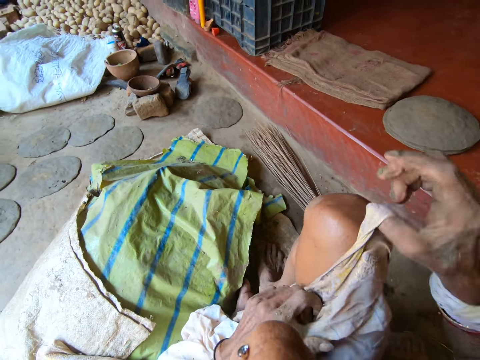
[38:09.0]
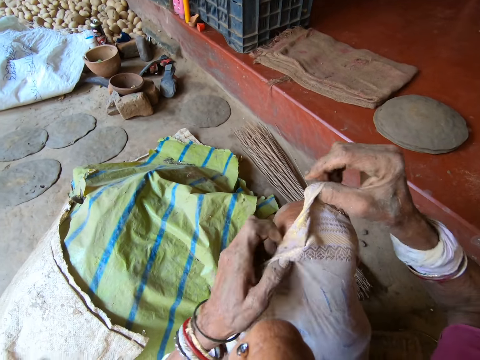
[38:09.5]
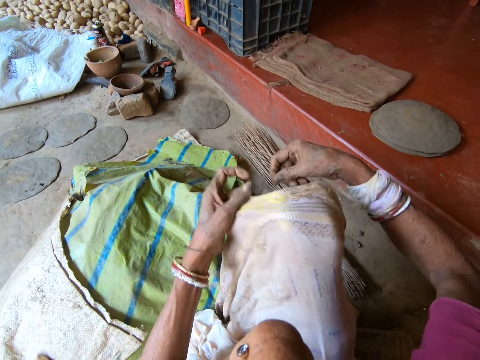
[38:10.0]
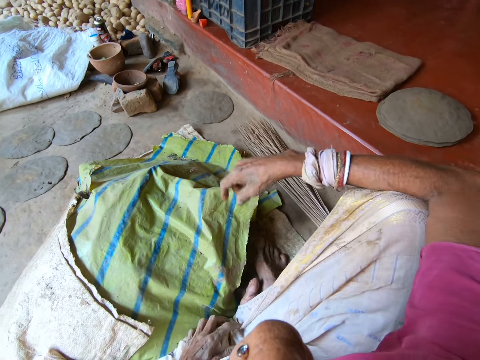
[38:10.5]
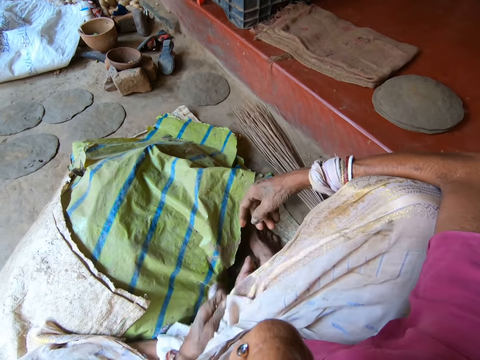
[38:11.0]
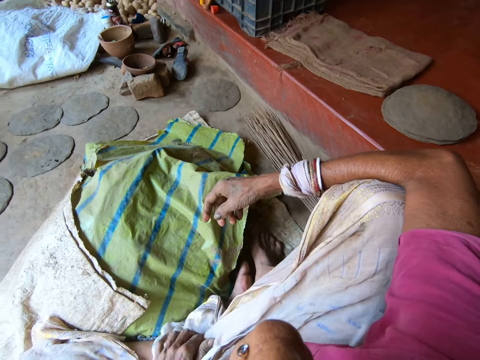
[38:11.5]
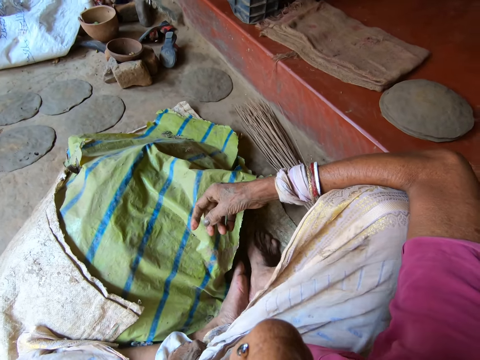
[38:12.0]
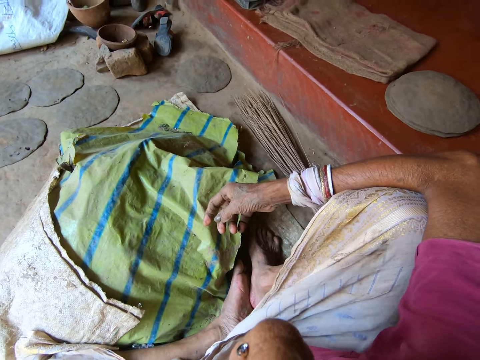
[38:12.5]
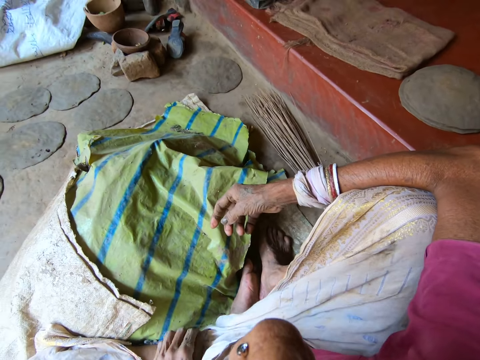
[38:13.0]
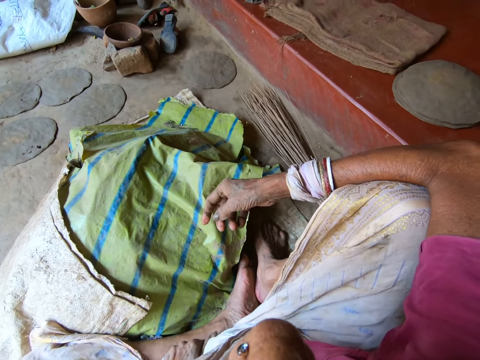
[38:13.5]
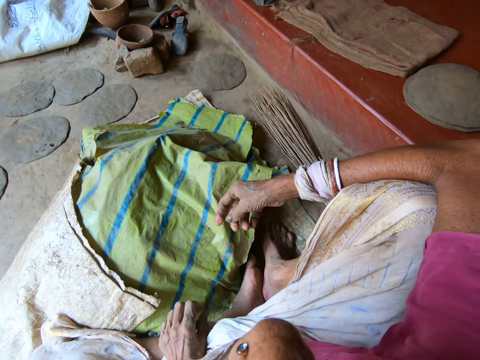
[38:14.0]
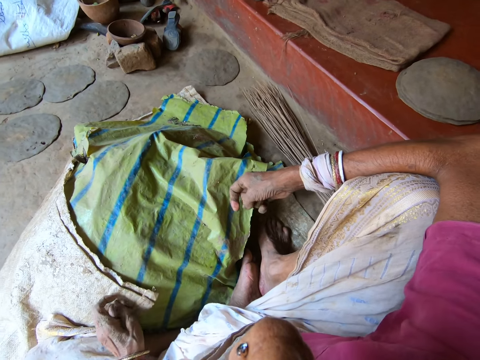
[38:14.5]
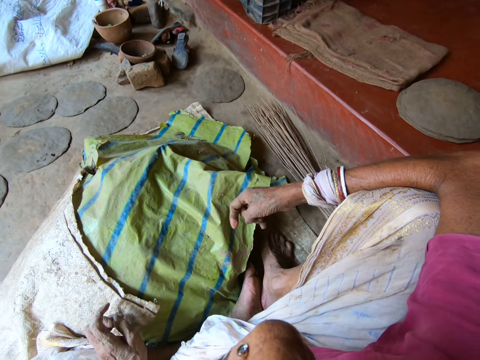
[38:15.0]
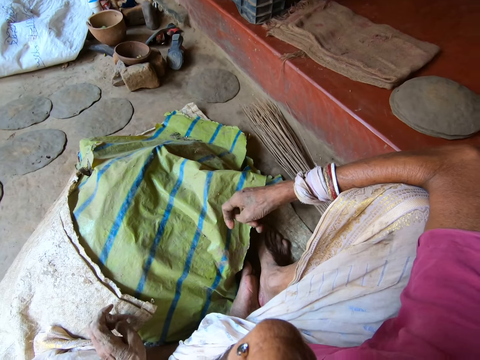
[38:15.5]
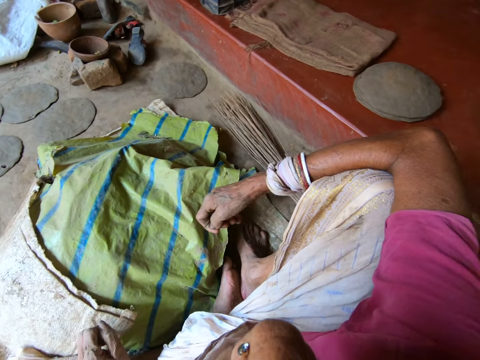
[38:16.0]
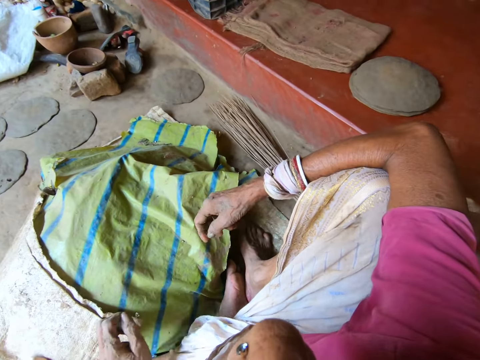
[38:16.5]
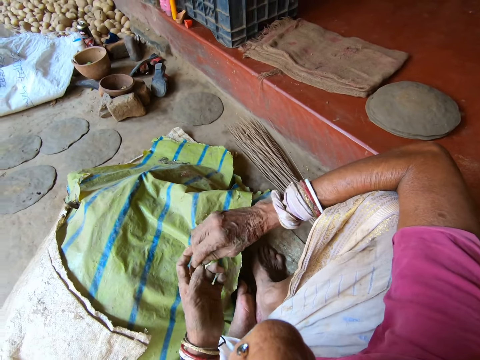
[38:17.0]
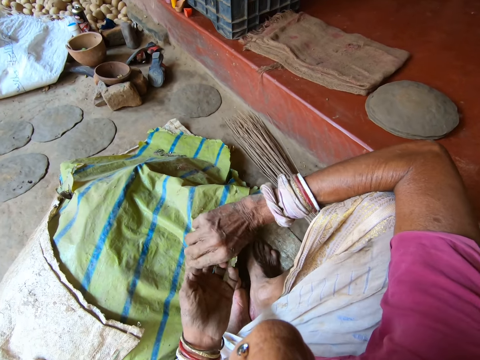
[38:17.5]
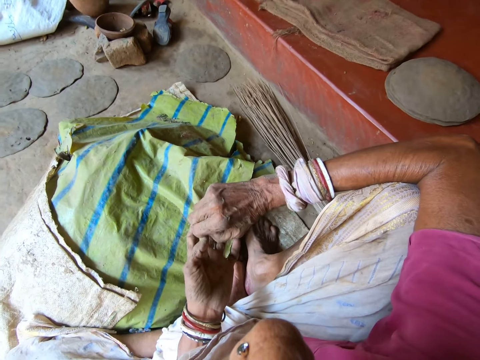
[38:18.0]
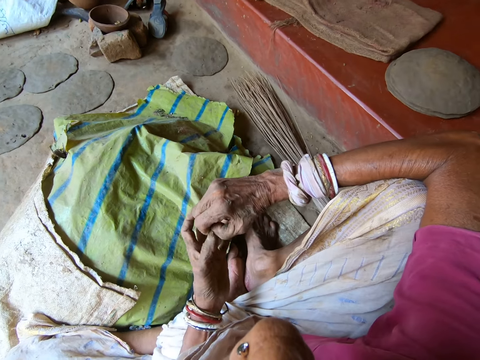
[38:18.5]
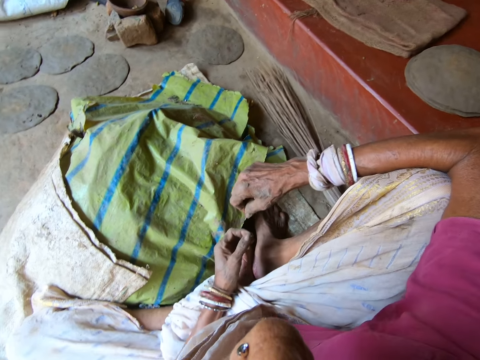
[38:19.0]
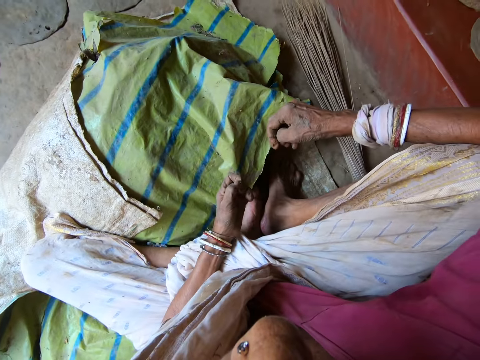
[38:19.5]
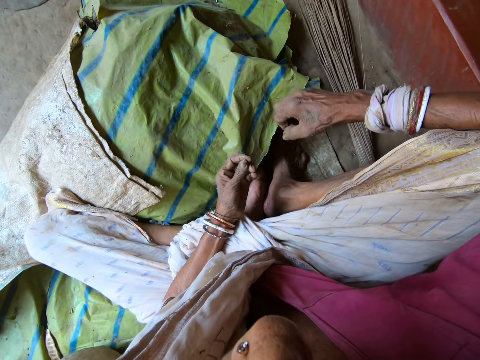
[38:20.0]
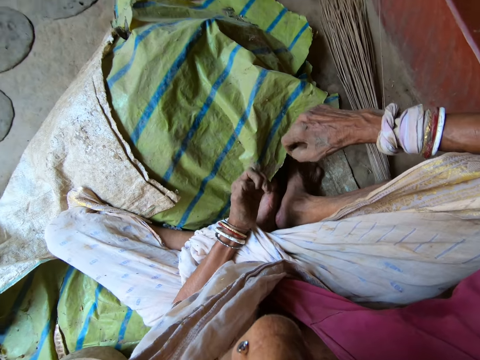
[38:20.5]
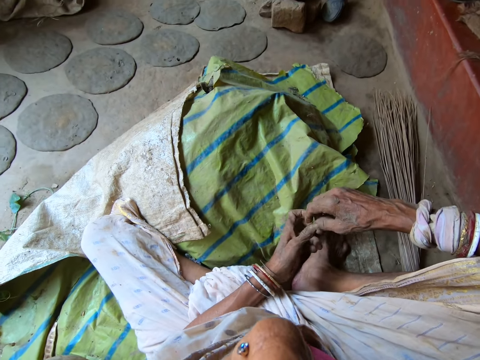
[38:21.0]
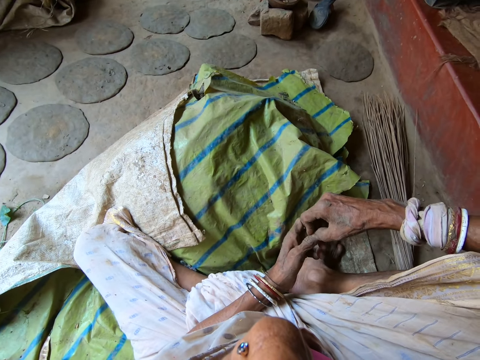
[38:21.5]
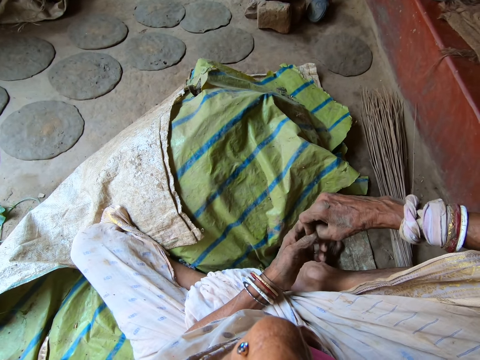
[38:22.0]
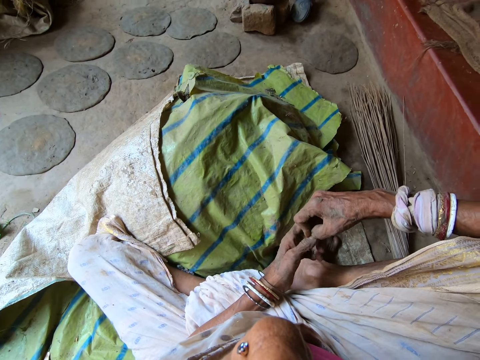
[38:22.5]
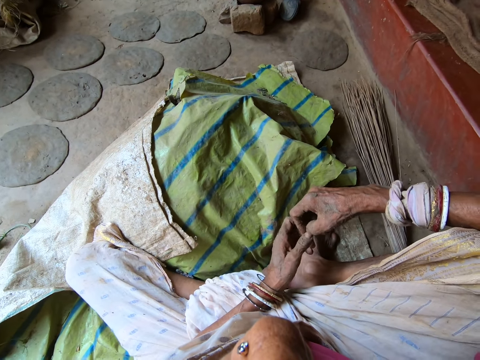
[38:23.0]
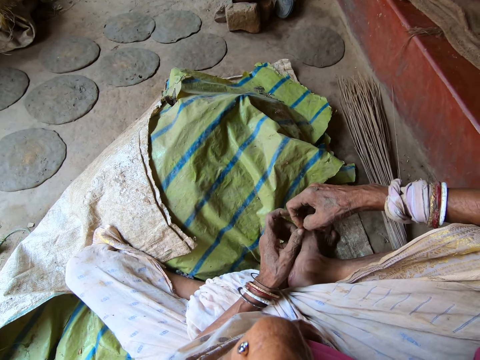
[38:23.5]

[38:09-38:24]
The camera wearer removes clay from their hands.

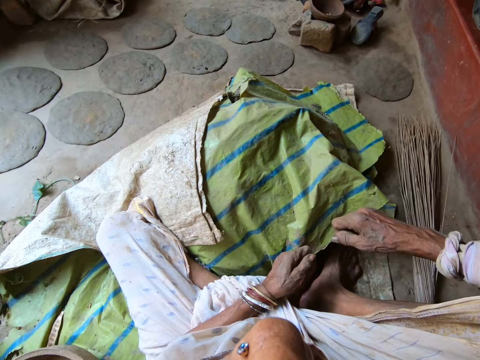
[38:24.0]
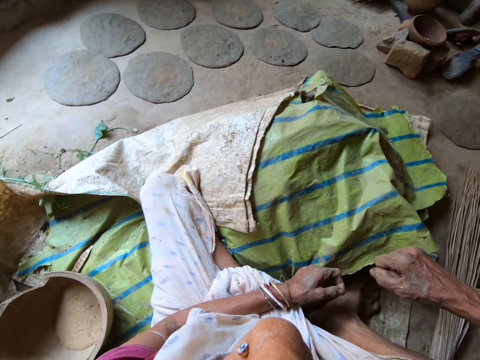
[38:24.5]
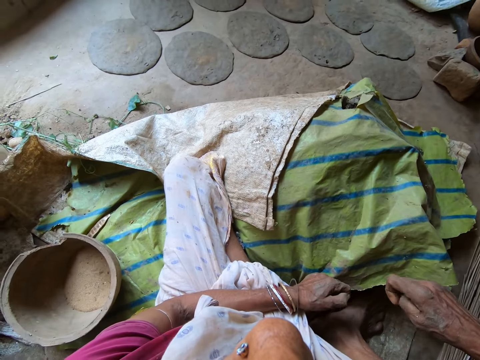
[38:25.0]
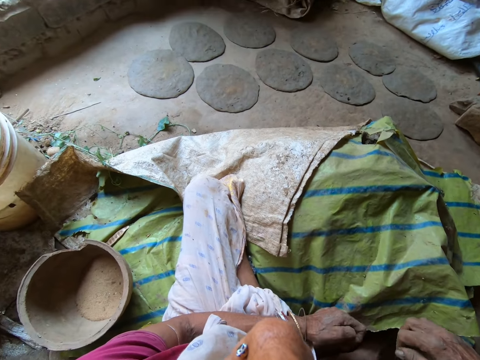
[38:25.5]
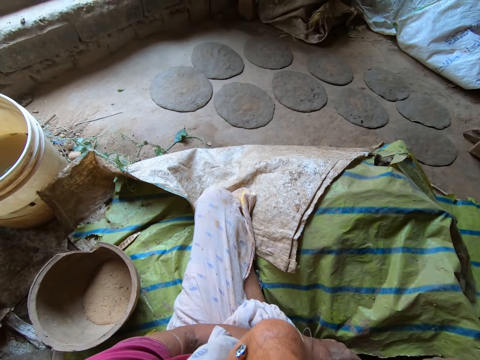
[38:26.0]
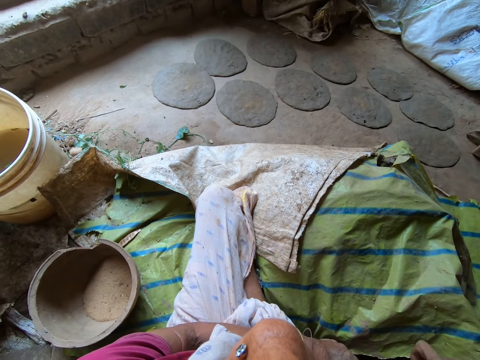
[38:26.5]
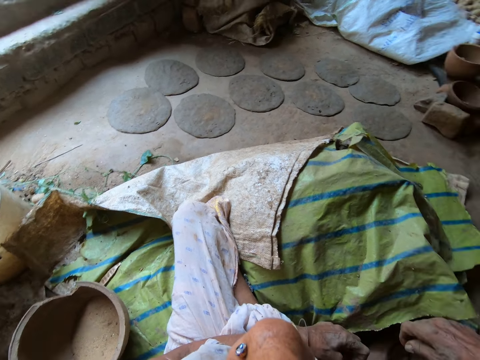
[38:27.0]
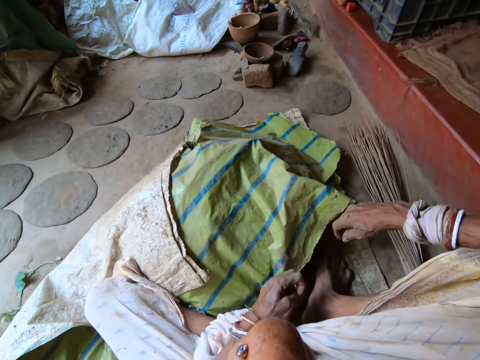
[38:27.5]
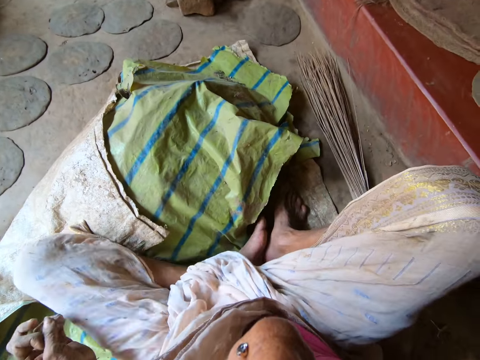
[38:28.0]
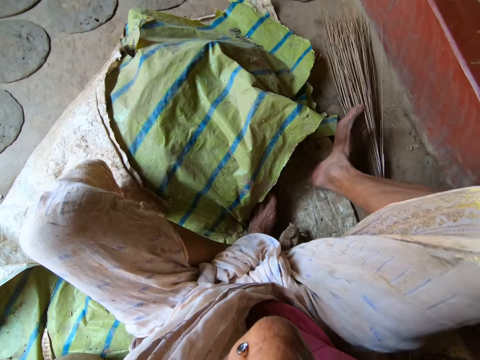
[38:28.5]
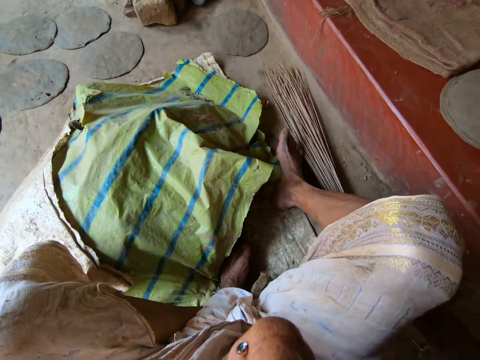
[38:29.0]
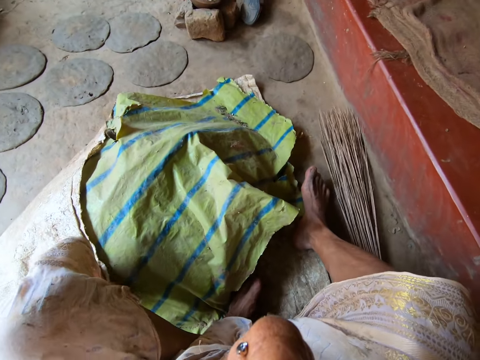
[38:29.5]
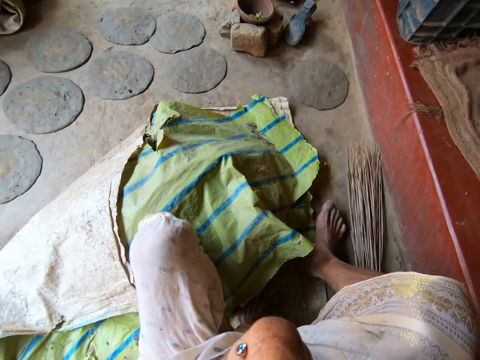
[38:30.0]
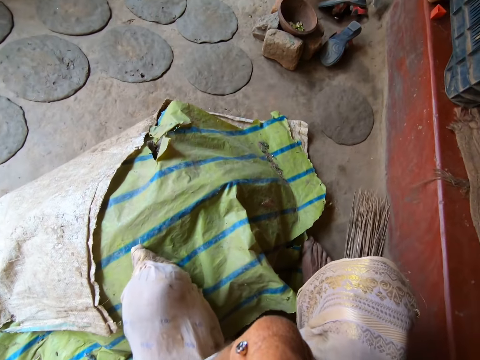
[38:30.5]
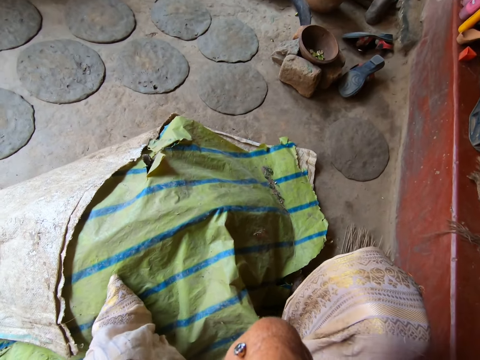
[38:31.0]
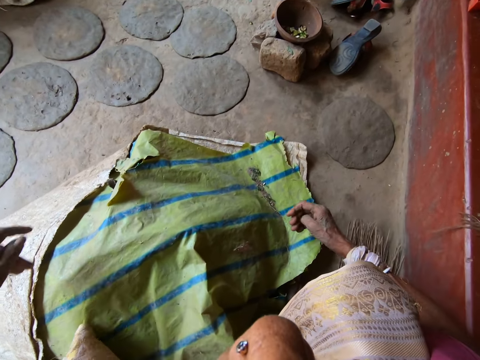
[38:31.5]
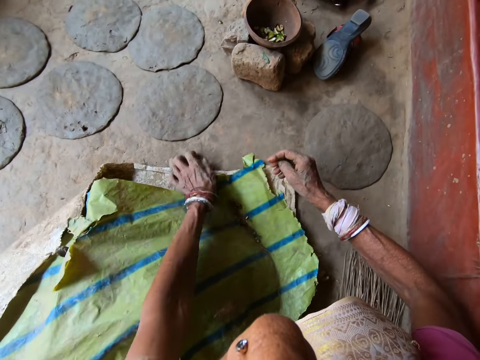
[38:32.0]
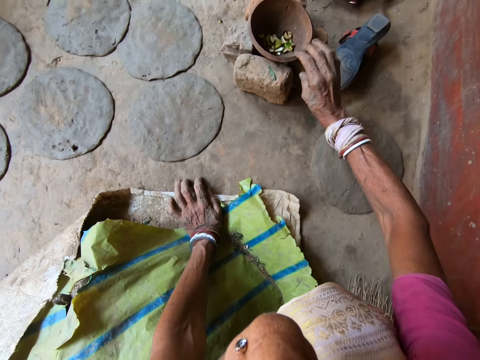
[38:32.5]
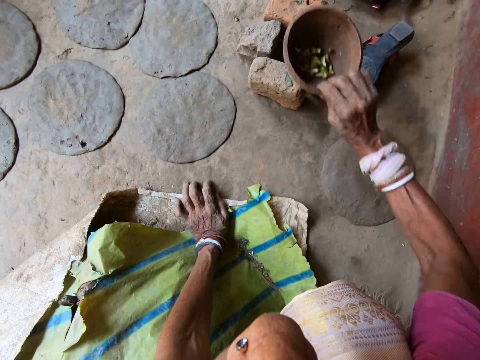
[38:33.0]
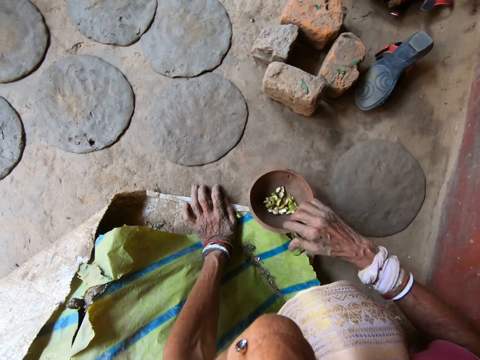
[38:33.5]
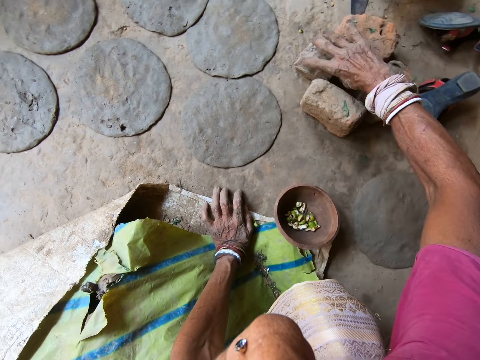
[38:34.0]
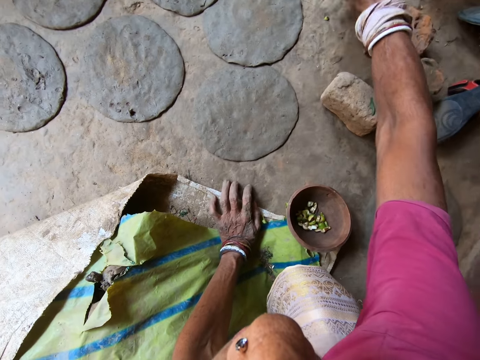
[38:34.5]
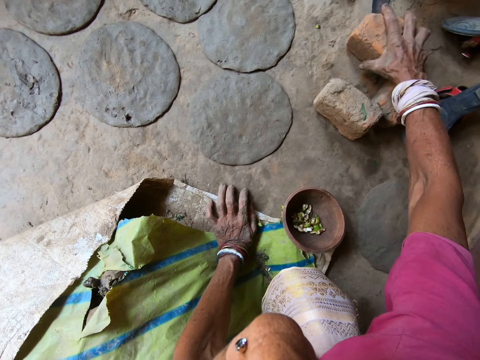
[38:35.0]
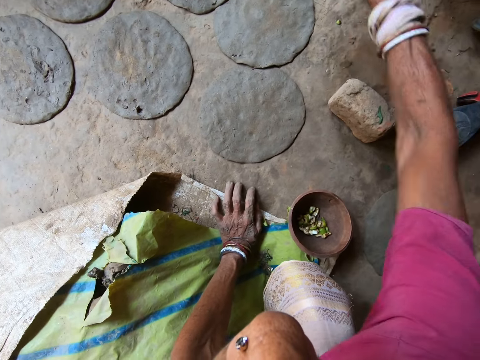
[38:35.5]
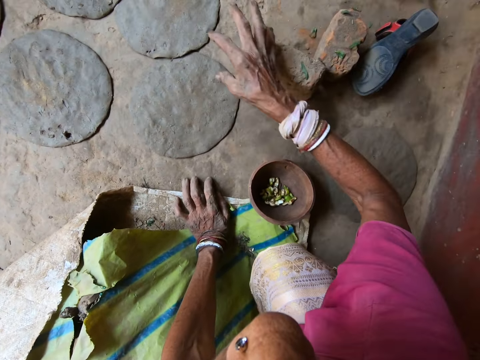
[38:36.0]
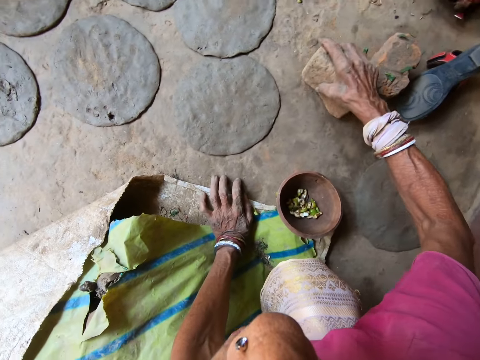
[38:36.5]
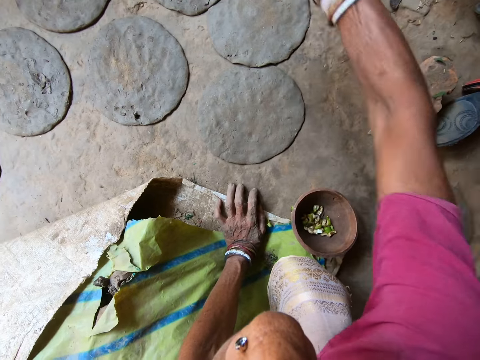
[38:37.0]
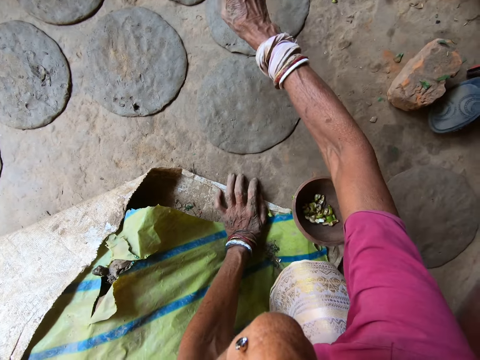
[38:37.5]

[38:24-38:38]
The camera wearer moves slightly. She adjusts the broom on the ground with her right hand. She picks a bowl of garlic on top of bricks on the ground with her right hand. She drops the bowl of garlic in her right hand on the ground. She moves a brick on the ground with her right hand. She picks a brick from the ground with her right hand. She throws the brick in her right hand on the ground. She picks a brick from the ground with her right hand. She throws the brick in her right hand on the ground.
